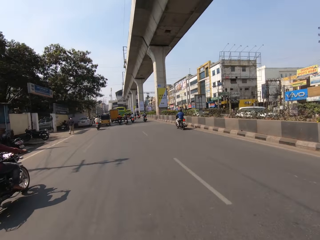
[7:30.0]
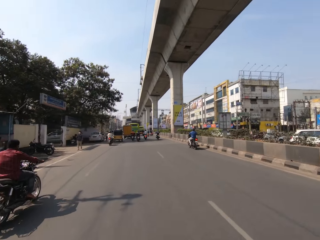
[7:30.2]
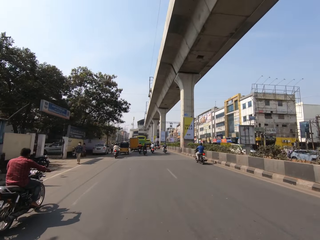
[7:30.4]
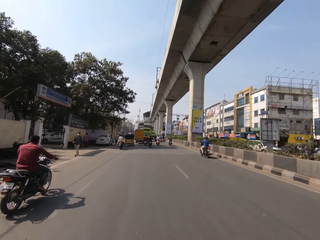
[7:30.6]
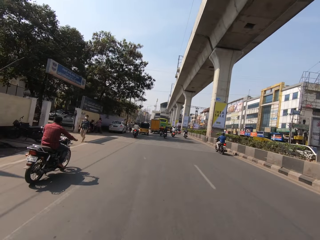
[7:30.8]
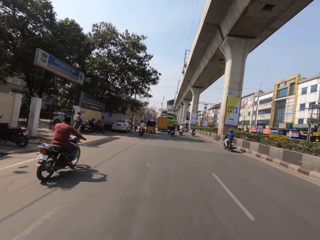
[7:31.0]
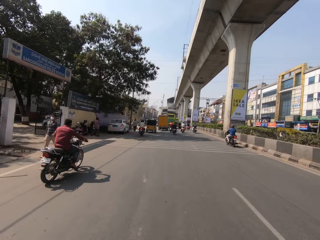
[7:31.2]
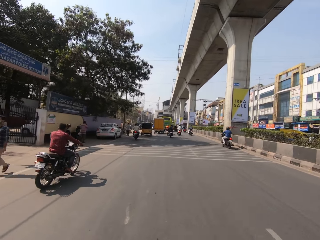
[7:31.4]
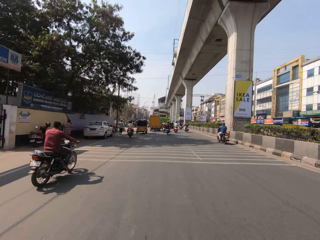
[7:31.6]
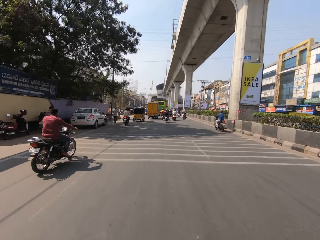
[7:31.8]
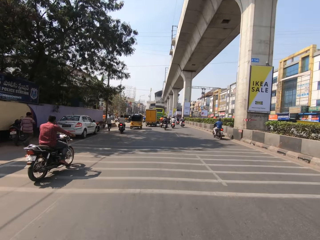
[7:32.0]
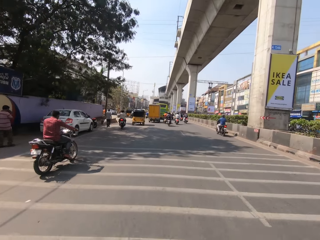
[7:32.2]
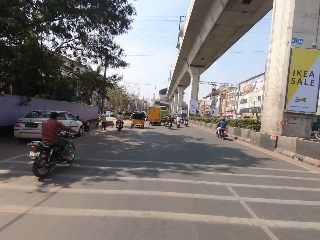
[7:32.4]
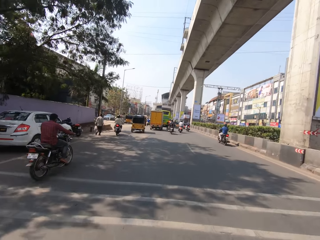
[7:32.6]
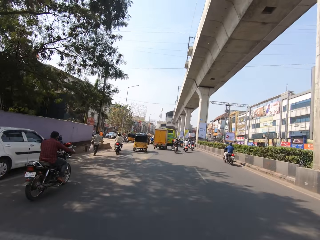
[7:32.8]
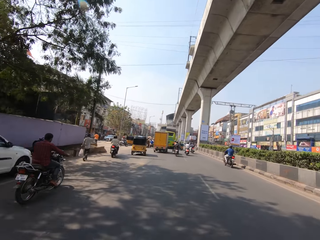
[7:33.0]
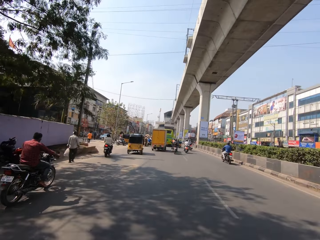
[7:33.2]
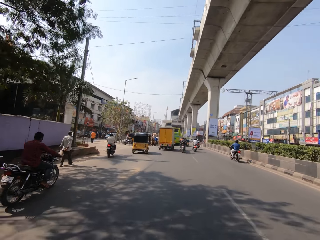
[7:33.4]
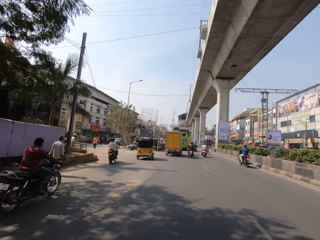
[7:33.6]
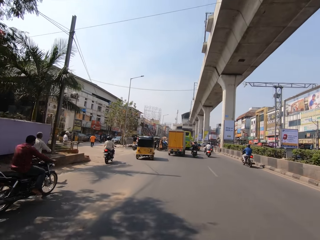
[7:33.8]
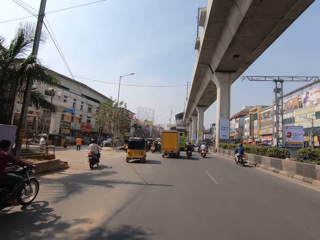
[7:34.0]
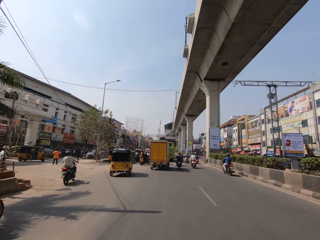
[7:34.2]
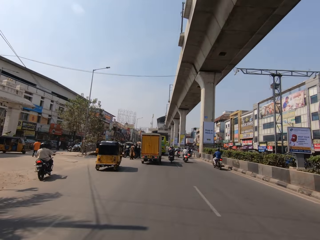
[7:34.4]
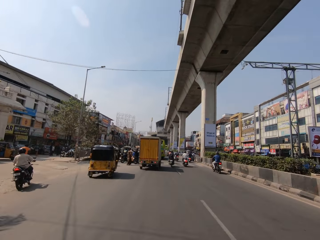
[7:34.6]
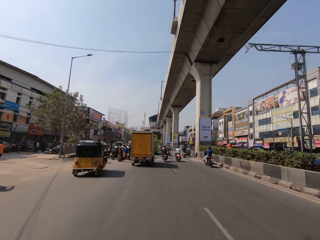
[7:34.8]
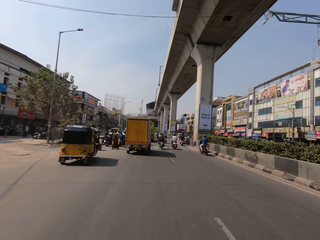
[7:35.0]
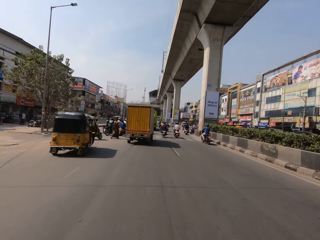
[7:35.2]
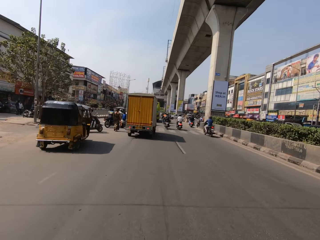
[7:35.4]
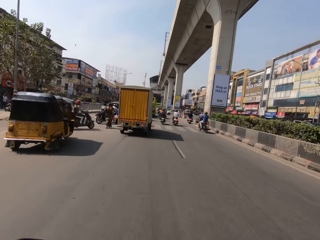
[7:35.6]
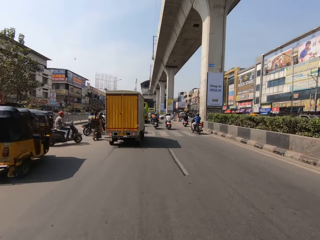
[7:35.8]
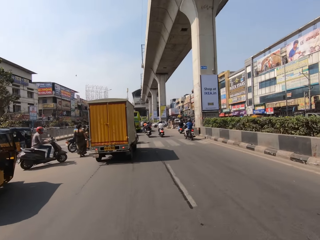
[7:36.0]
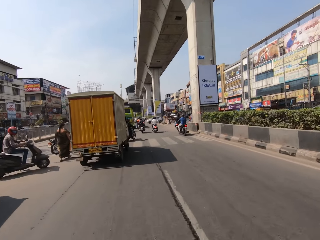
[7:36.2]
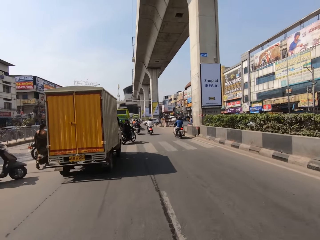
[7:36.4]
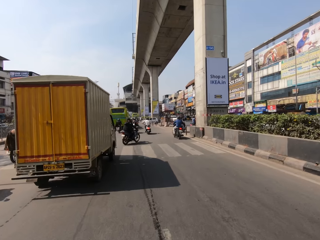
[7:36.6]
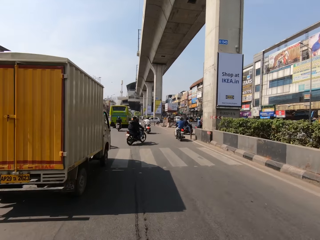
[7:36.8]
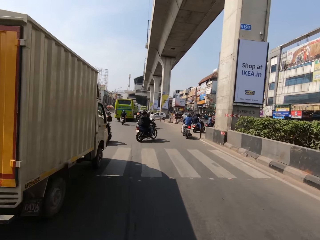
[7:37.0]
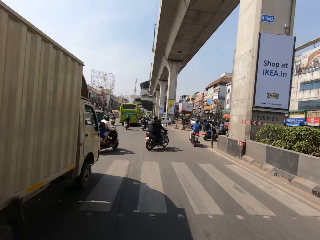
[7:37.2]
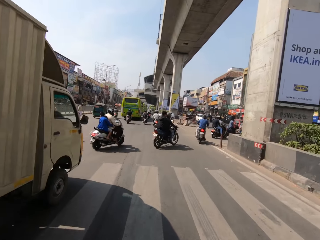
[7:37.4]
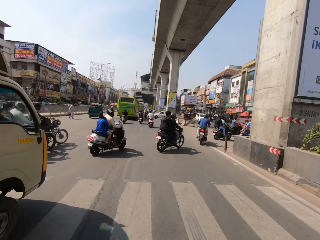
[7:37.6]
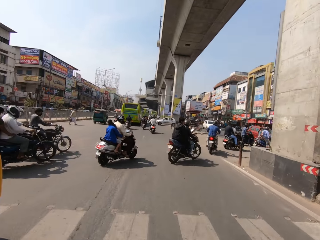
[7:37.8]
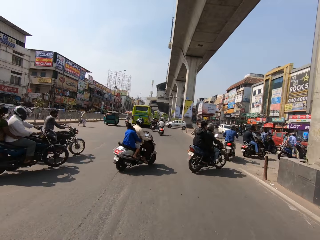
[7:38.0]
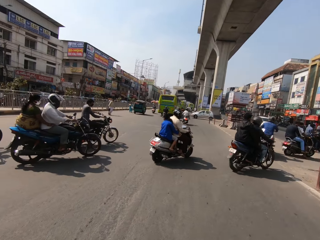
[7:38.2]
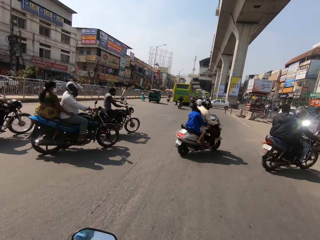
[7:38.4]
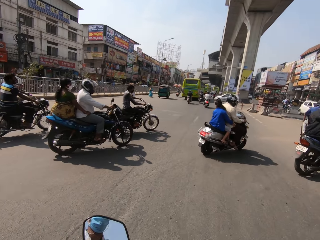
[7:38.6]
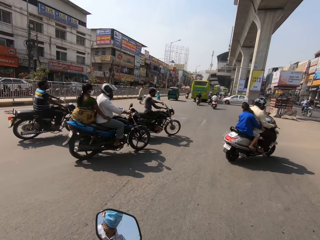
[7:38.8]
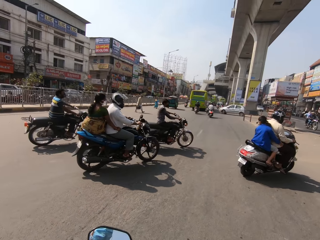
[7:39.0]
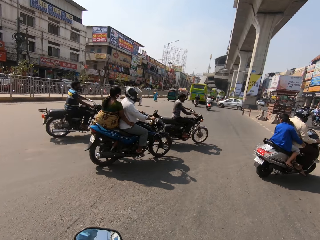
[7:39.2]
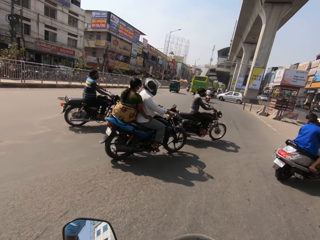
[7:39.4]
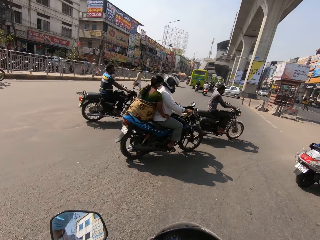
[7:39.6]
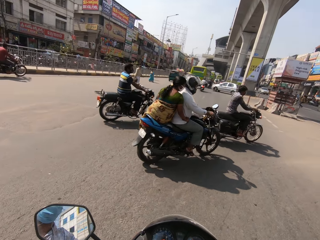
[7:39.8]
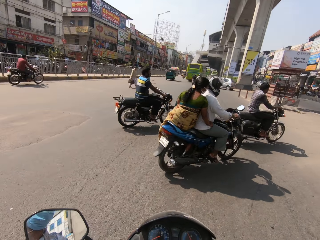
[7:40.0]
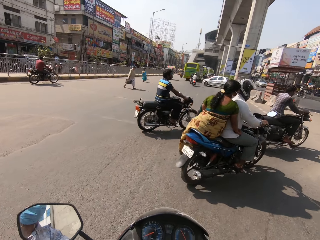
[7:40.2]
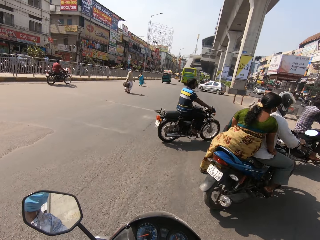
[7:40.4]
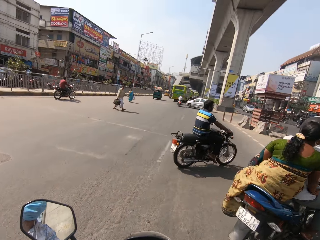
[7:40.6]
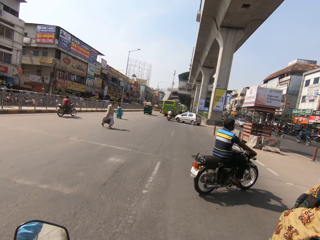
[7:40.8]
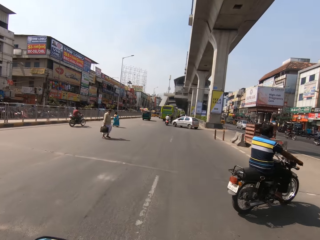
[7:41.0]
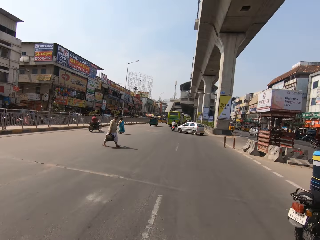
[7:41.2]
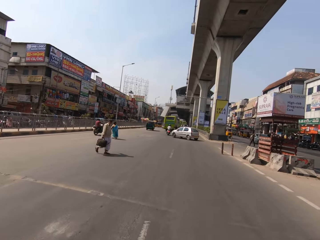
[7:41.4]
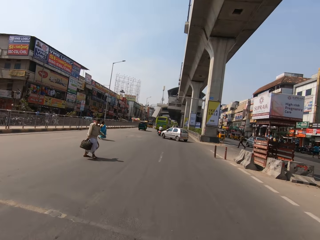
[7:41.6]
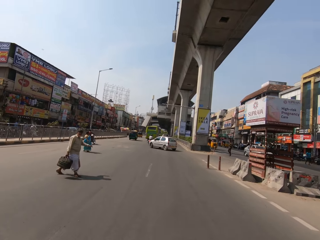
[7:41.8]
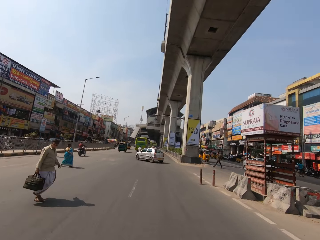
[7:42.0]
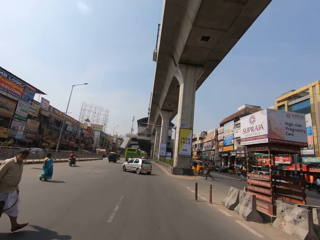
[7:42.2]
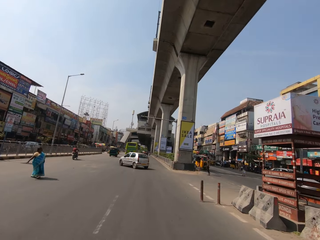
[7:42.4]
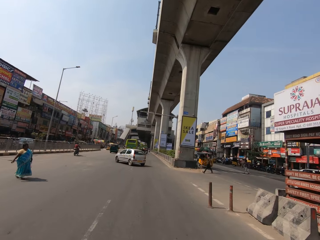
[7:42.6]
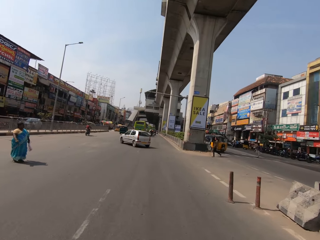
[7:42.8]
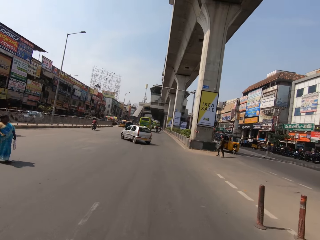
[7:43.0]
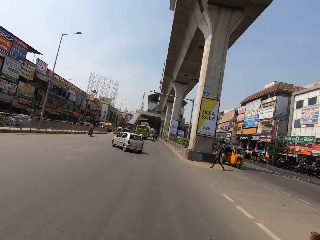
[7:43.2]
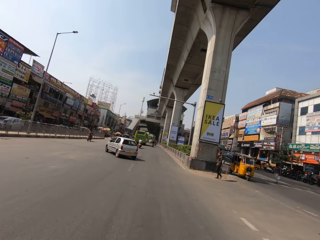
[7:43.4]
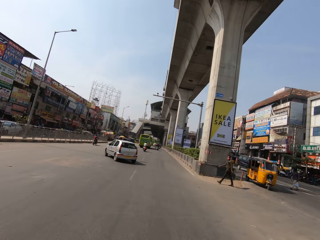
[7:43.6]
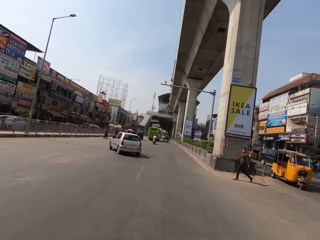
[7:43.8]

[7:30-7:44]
The camera wearer rides a motor bike on the road. They talk. They ride the motor bike on the road. They talk. They slow down. They ride the motor bike on the road.

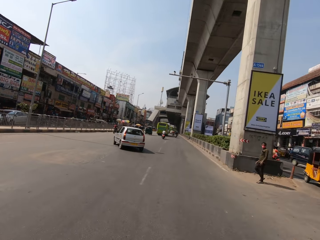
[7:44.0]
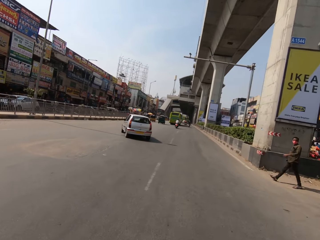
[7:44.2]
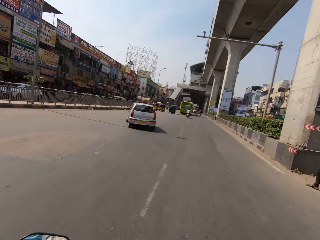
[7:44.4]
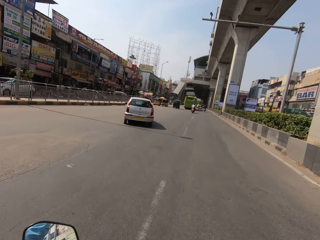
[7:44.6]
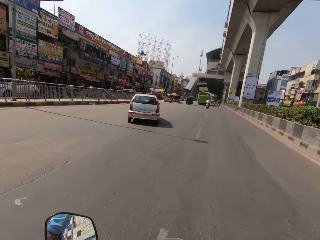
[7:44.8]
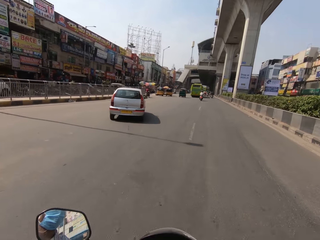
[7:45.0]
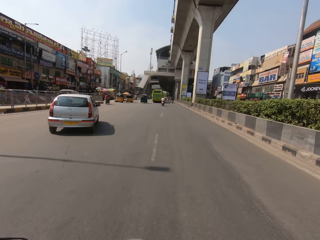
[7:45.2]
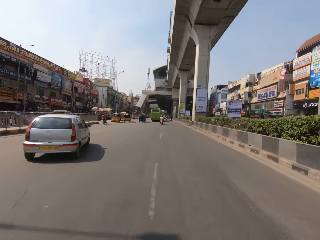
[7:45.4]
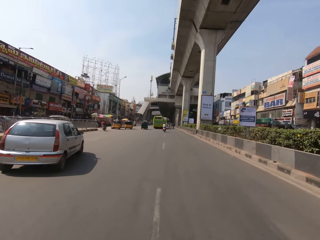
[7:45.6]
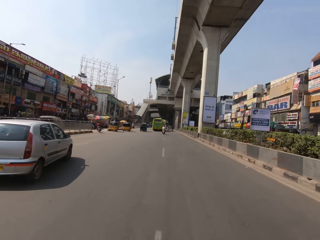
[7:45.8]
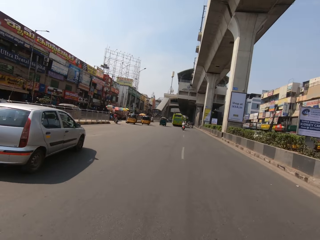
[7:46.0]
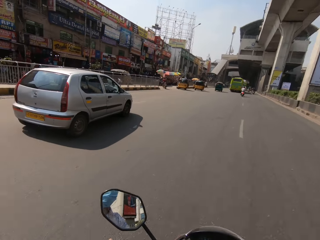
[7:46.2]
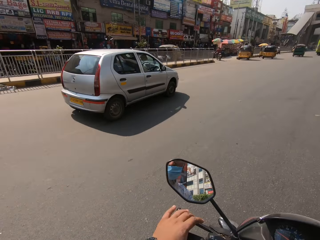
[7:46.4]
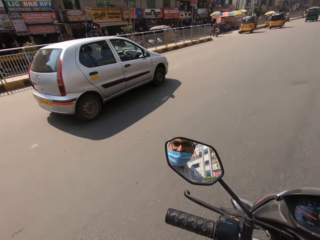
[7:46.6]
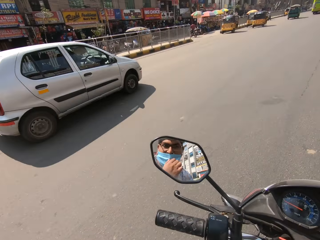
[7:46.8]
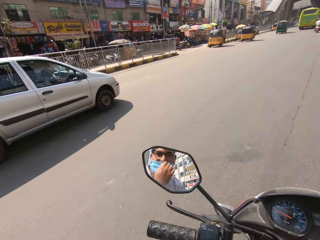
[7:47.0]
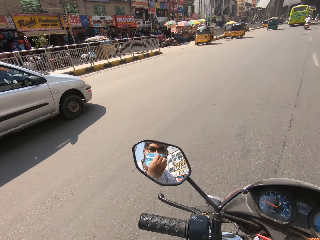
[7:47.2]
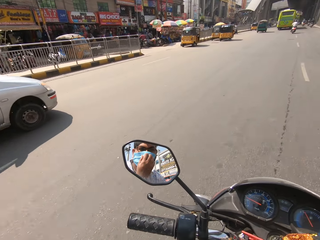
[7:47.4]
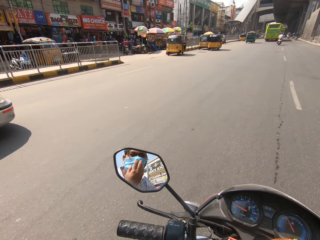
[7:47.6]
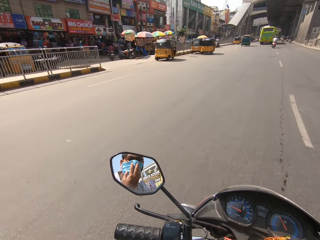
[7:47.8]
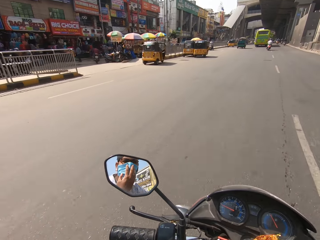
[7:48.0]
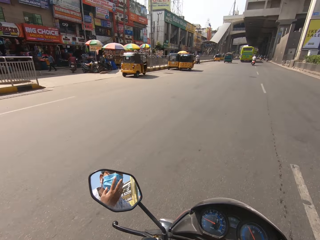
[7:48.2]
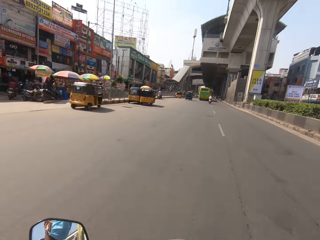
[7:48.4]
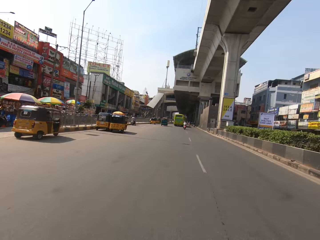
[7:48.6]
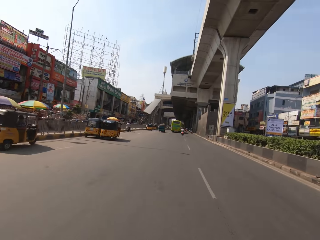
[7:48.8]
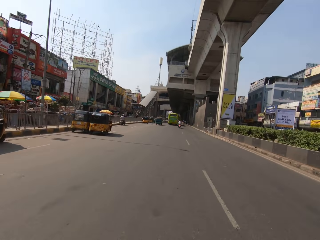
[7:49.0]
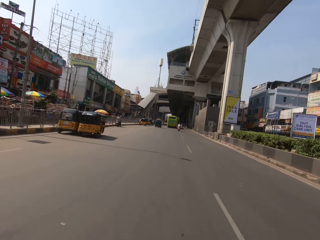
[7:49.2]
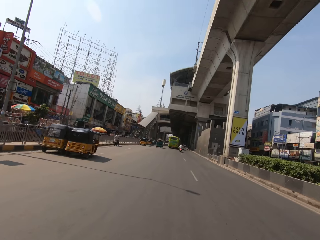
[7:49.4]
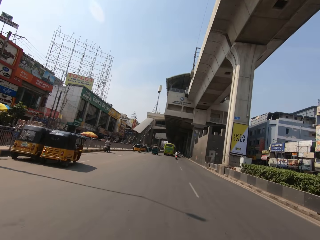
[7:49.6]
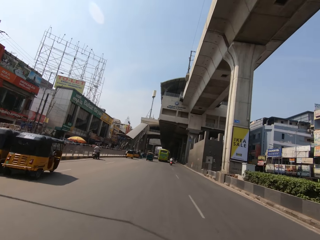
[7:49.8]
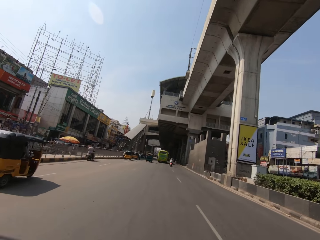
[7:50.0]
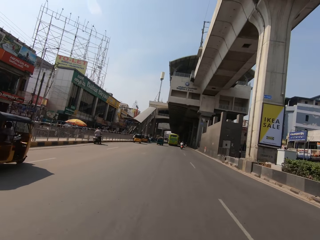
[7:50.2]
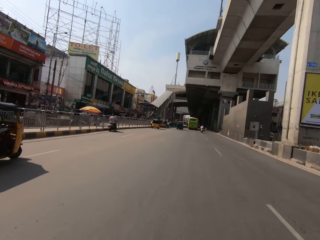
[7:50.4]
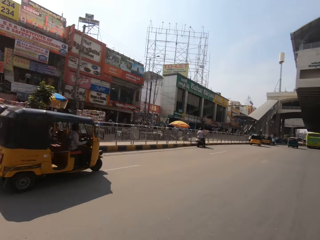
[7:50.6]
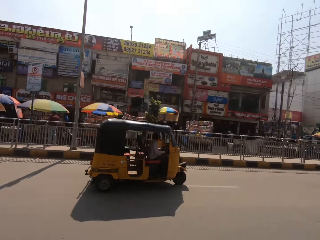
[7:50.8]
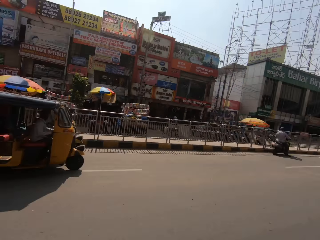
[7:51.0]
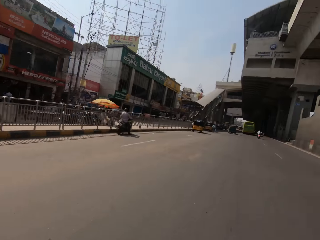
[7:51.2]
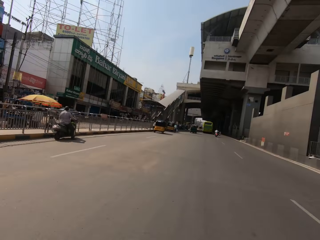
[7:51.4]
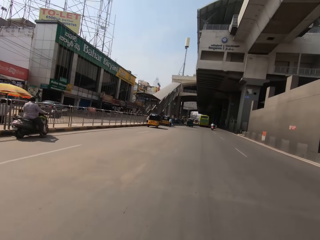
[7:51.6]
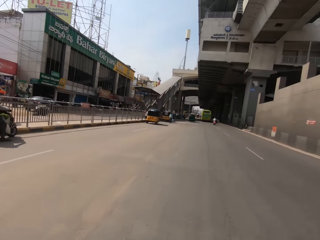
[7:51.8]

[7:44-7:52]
The camera wearer stares around on the road. They touch the face mask with the left hand. They adjust the mask on the face. They ride a motor bike on the road. They look at the side of the road.
